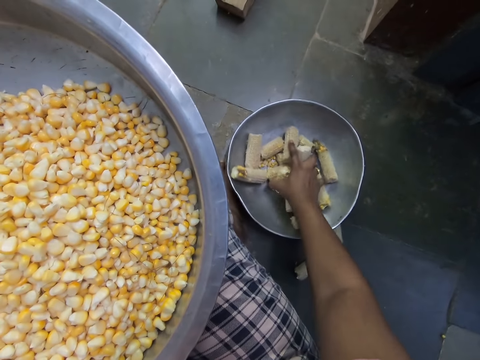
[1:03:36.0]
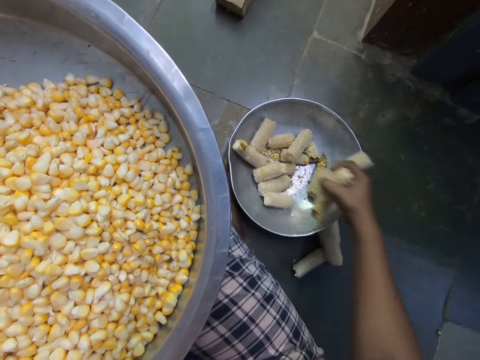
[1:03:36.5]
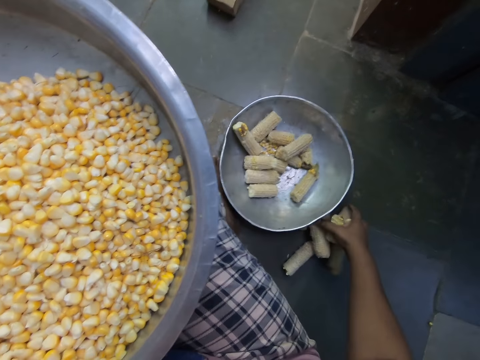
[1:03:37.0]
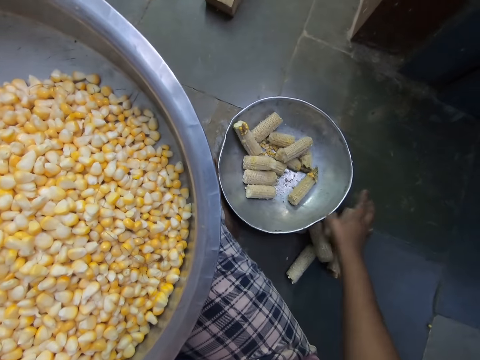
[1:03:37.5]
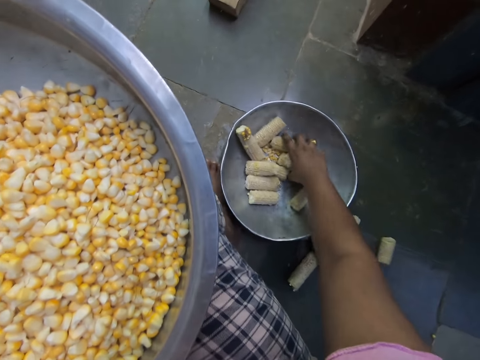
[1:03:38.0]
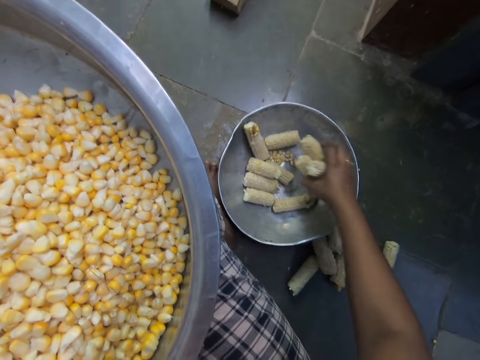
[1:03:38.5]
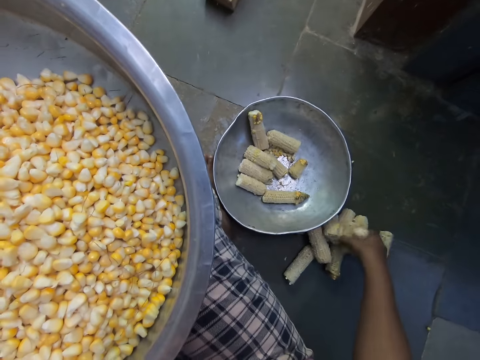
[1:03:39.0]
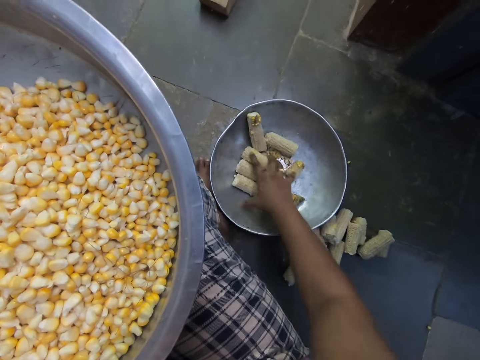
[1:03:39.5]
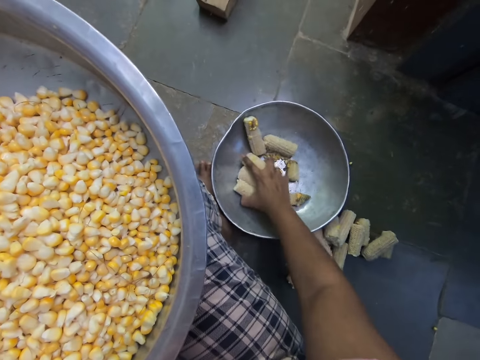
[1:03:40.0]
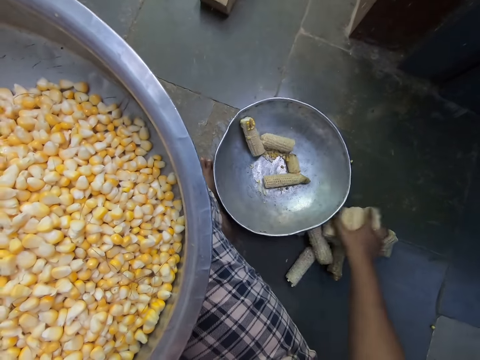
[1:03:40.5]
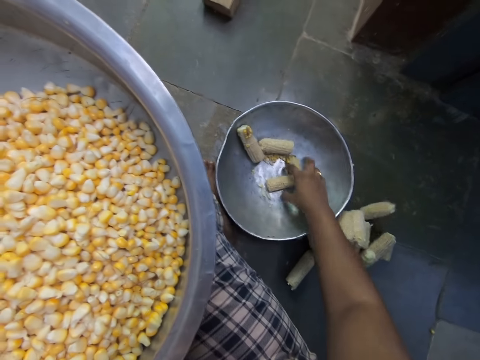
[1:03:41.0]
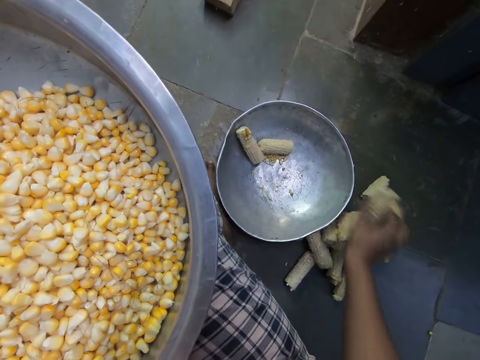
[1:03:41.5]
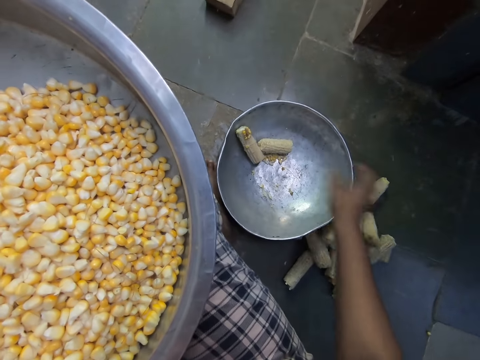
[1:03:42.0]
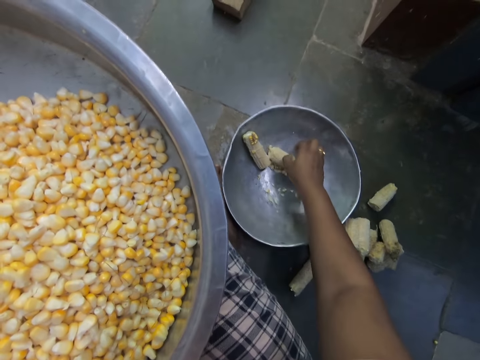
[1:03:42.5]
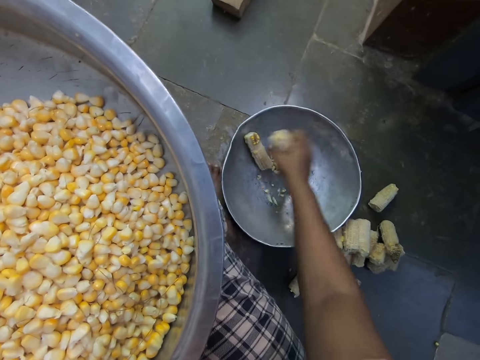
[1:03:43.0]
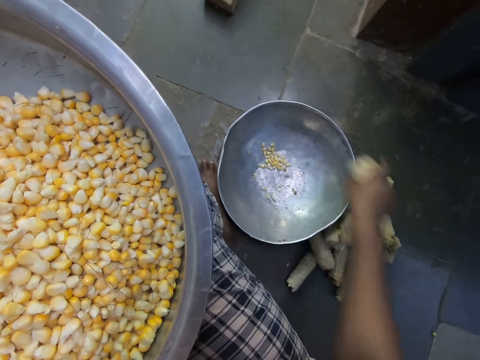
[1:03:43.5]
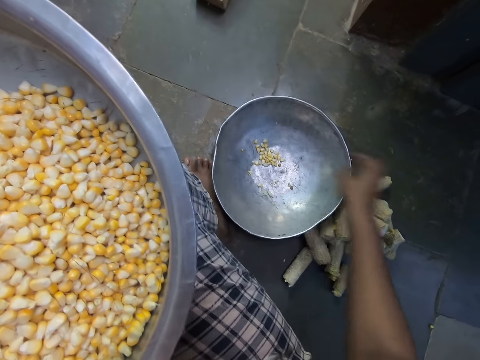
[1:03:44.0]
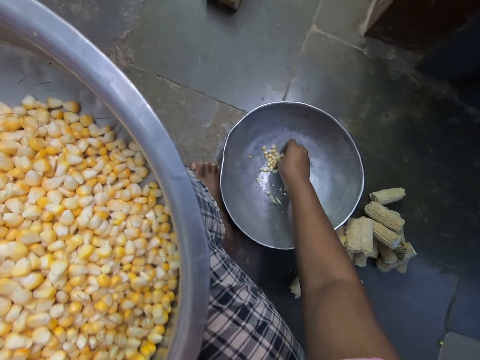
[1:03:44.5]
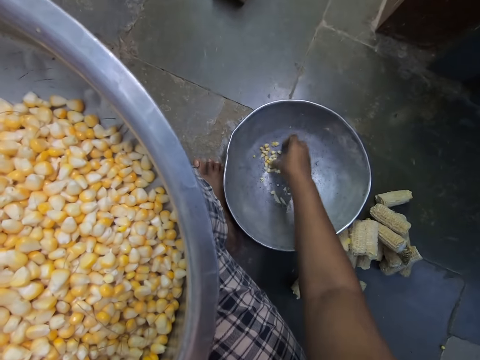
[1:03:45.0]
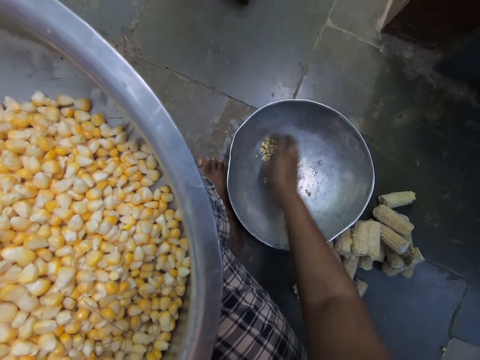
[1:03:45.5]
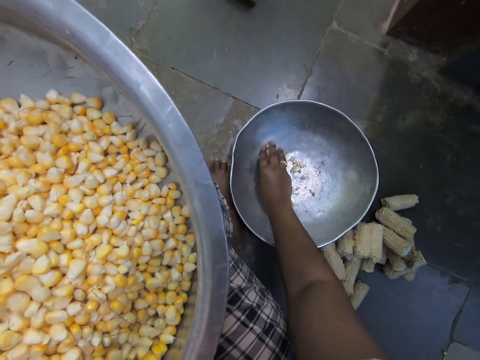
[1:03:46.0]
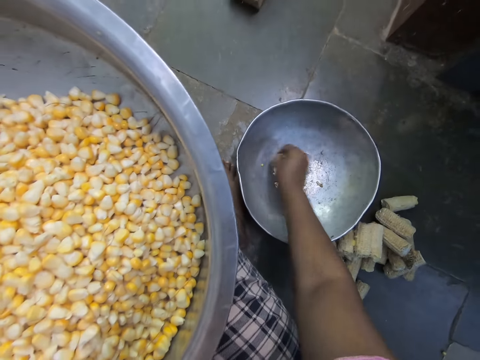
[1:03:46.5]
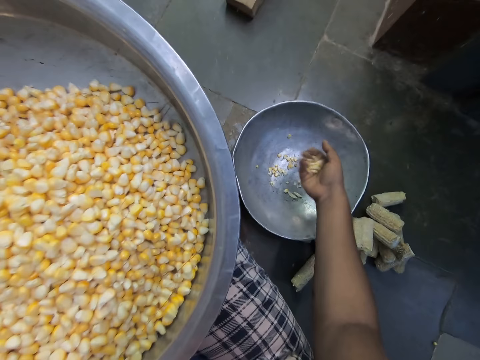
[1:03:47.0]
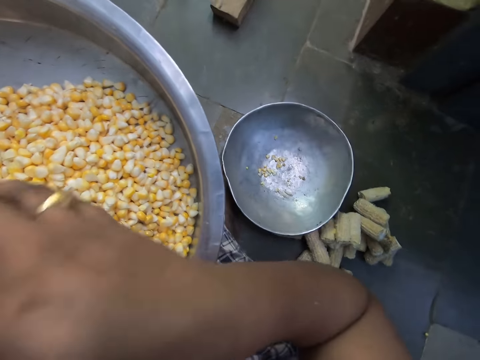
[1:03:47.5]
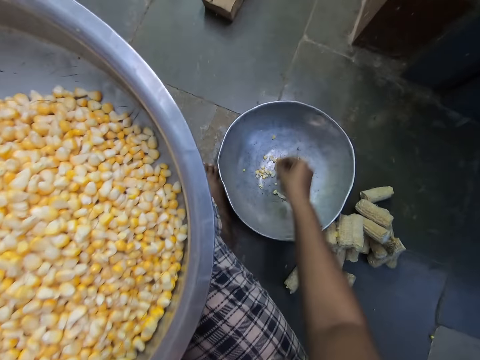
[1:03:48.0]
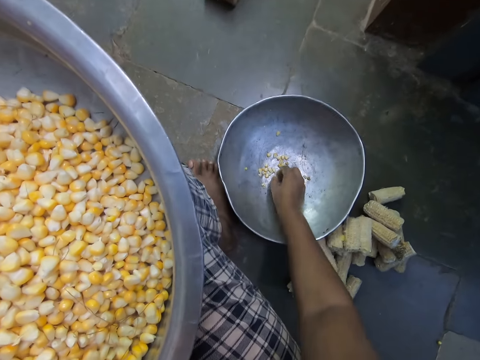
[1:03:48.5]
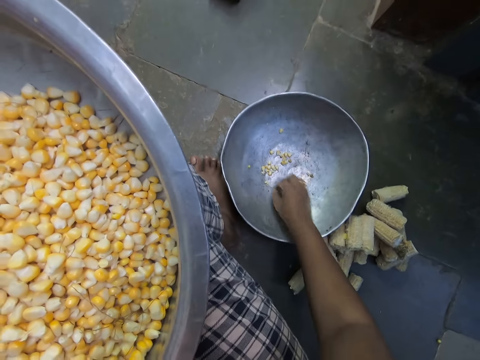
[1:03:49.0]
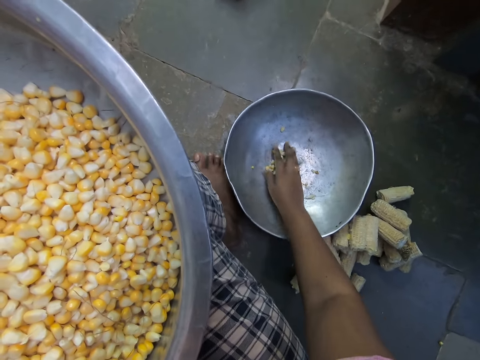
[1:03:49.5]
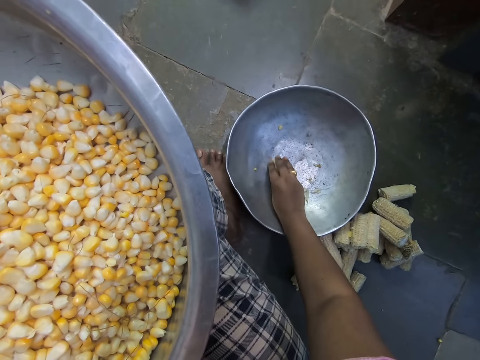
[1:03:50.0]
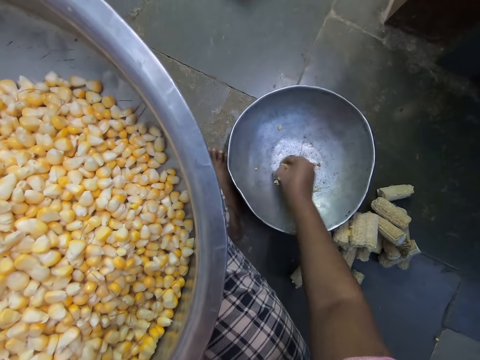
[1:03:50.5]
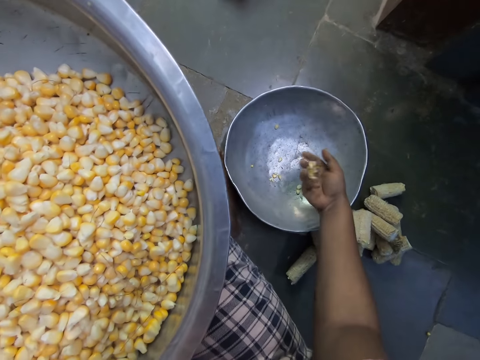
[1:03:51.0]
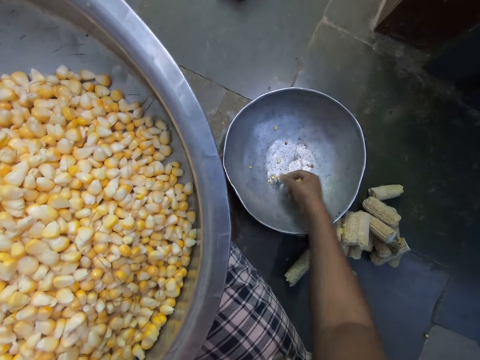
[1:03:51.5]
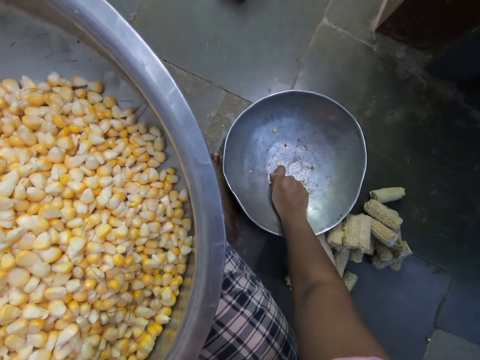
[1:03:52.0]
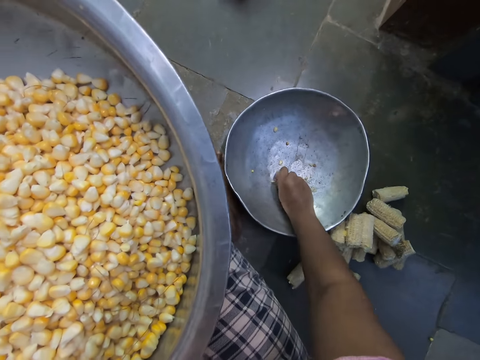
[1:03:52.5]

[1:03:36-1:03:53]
The camera wearer picks cobs from the bowl on the floor with her right hand. She drops the cobs on the floor with her right hand. She picks cobs from the bowl on the floor with her right hand. She drops the cobs on the floor with her right hand. She picks cobs from the bowl on the floor with her right hand. She drops the cobs on the floor with her right hand. She picks cobs from the bowl on the floor with her right hand. She drops the cobs on the floor with her right hand. She picks cobs from the bowl on the floor with her right hand. She drops the cobs on the floor with her right hand. She picks corn kernels from the bowl on the floor with her right hand. She drops the corn kernels into the bowl on her lap with her right hand. She picks corn kernels from the bowl on the floor with her right hand.

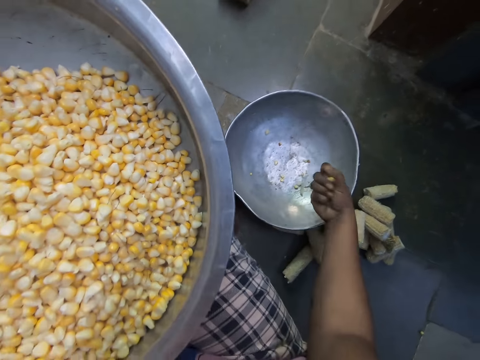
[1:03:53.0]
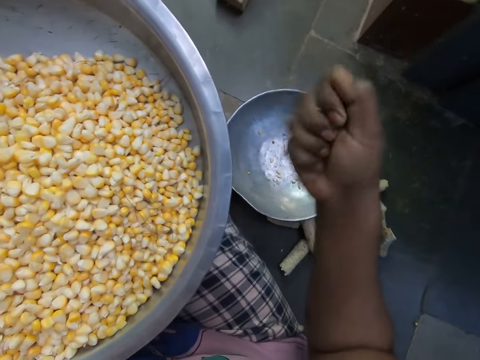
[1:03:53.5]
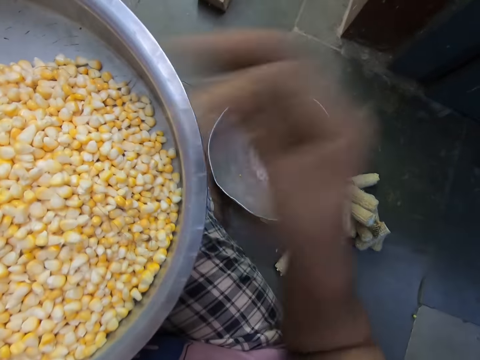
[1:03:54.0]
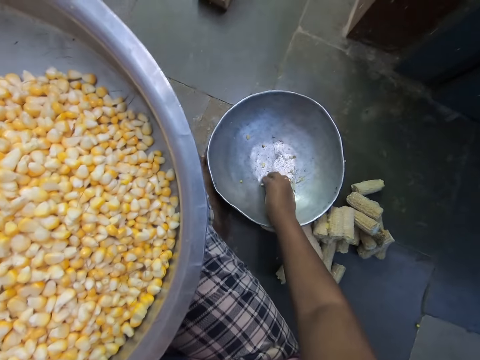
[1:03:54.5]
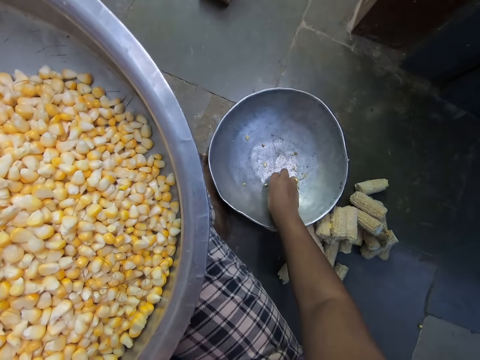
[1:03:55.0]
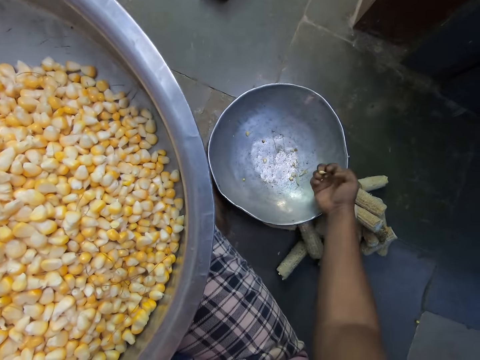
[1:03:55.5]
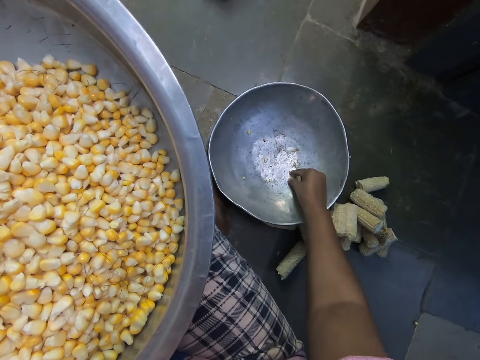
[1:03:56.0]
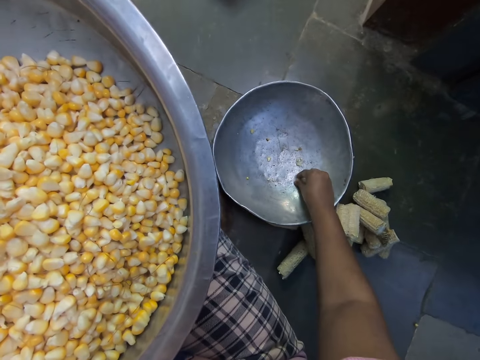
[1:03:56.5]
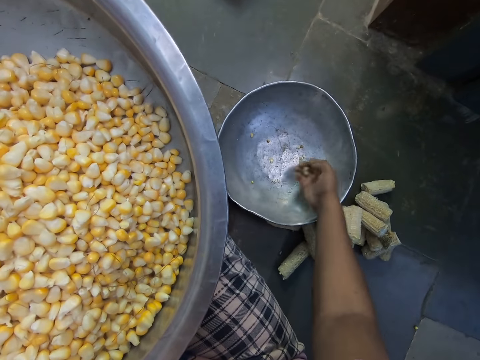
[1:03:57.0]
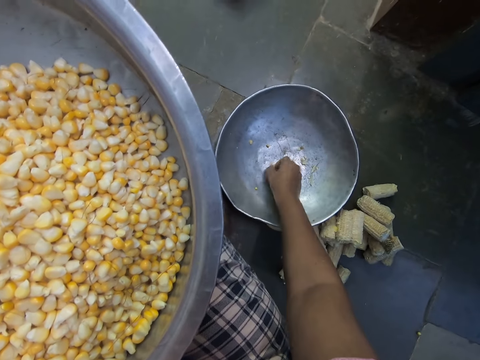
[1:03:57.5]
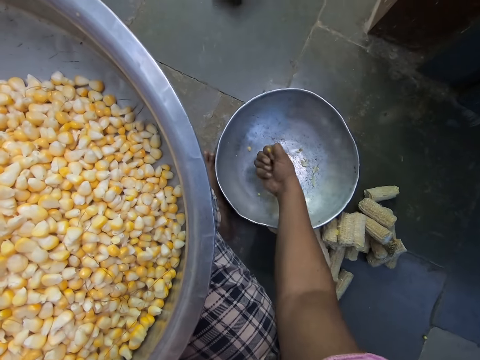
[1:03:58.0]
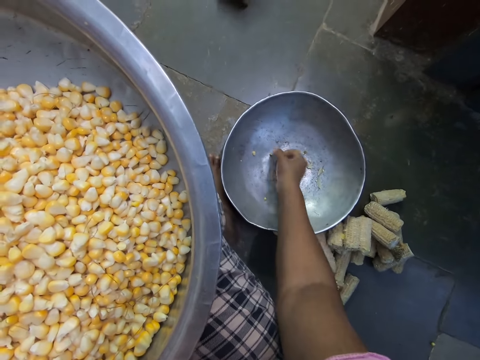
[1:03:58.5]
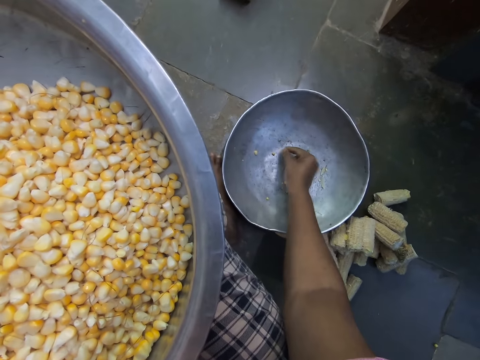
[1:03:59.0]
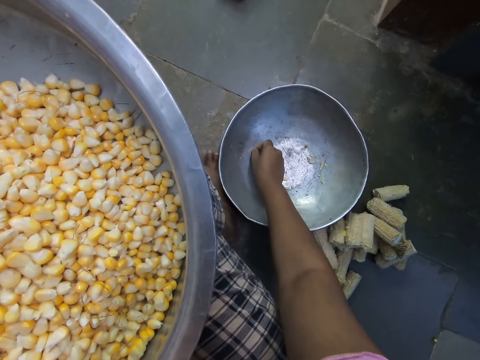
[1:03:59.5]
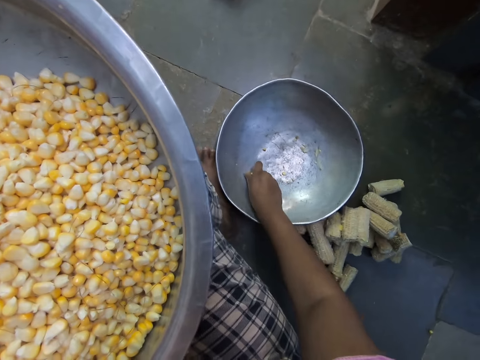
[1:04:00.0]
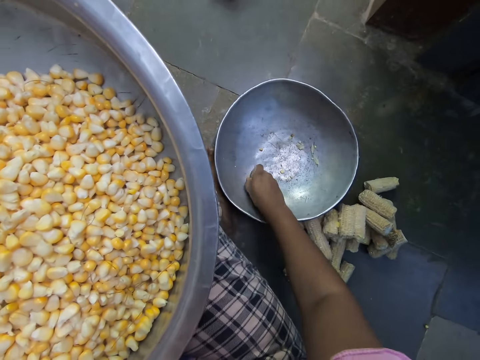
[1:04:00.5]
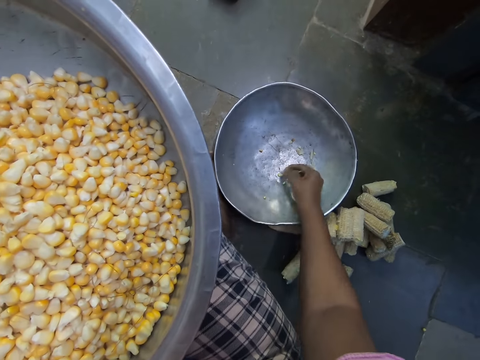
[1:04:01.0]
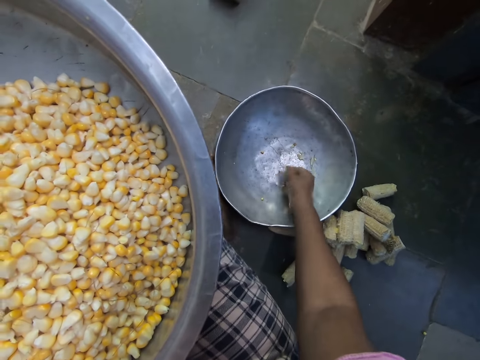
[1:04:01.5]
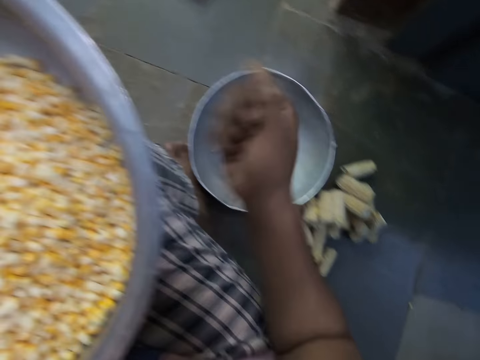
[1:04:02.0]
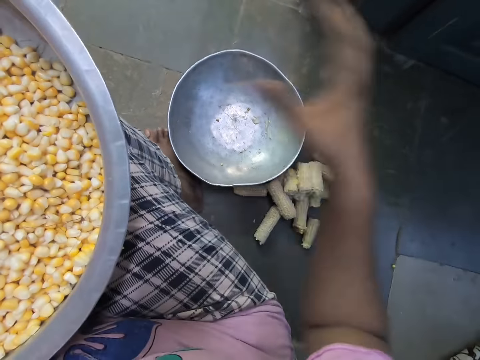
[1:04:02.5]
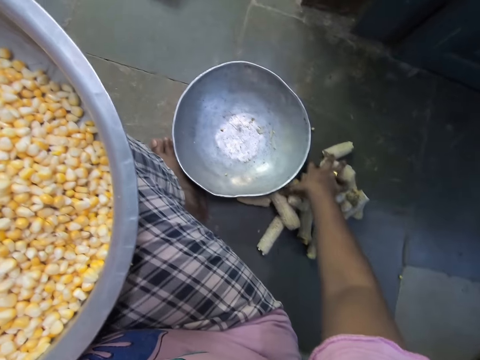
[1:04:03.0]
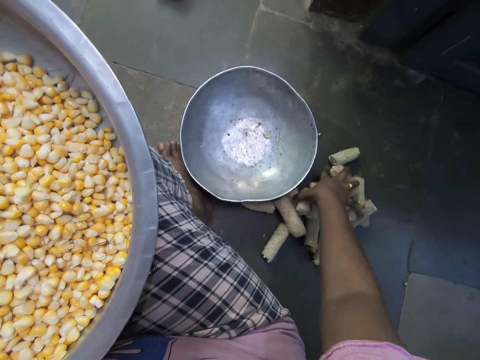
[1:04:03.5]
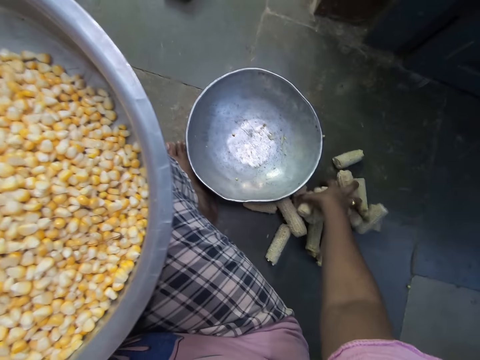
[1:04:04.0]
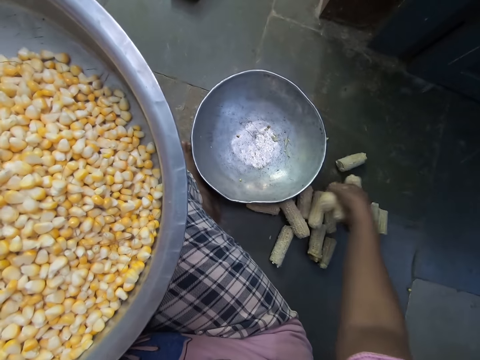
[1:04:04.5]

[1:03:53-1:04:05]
The camera wearer drops the corn kernels into the bowl on her lap with her right hand. She picks corn kernels from the bowl on the floor with her right hand. She drops the corn kernels into the bowl on her lap with her right hand. She picks the cobs from the ground with her right hand.
